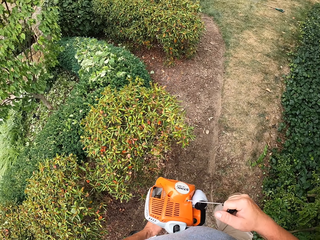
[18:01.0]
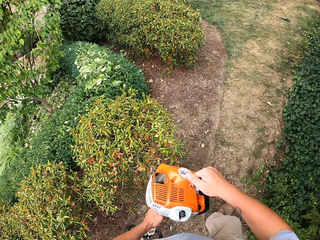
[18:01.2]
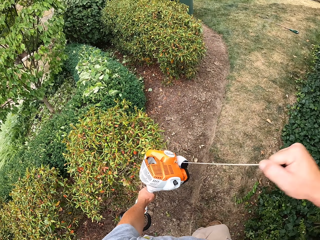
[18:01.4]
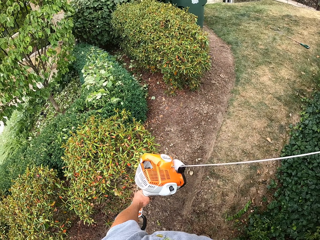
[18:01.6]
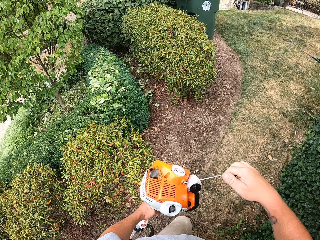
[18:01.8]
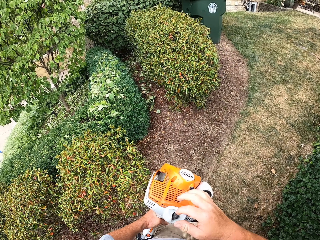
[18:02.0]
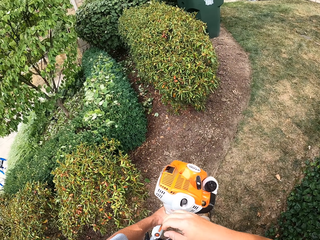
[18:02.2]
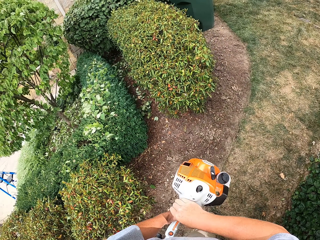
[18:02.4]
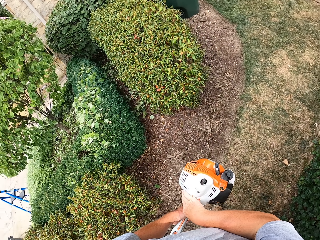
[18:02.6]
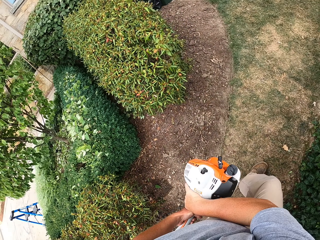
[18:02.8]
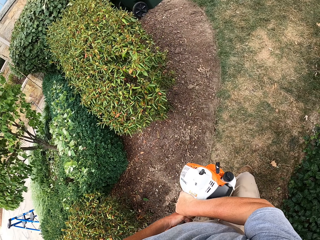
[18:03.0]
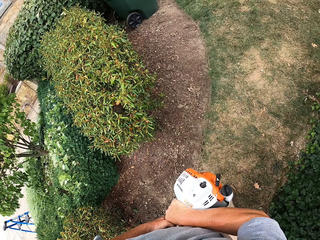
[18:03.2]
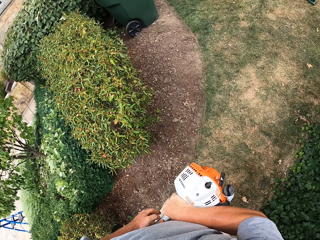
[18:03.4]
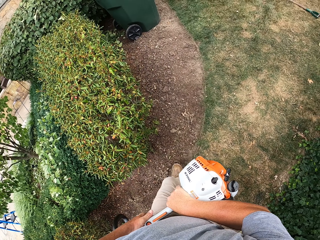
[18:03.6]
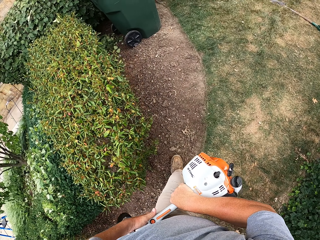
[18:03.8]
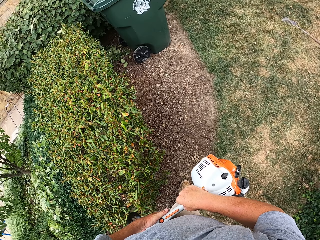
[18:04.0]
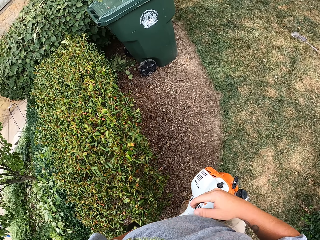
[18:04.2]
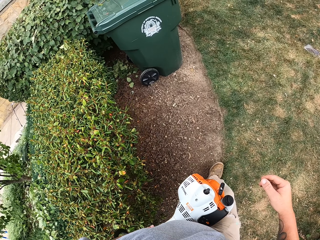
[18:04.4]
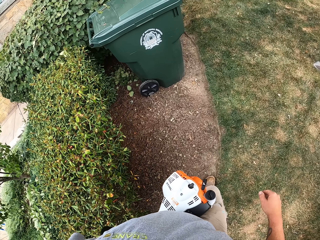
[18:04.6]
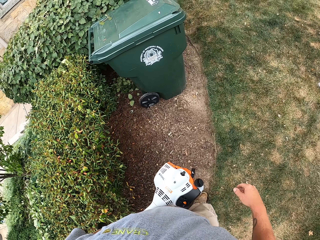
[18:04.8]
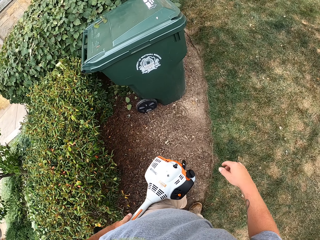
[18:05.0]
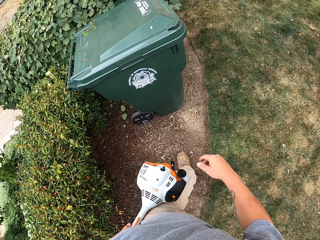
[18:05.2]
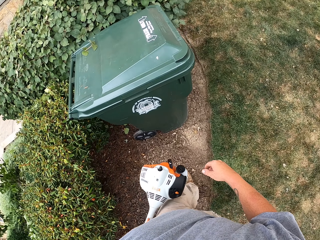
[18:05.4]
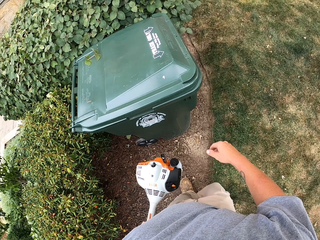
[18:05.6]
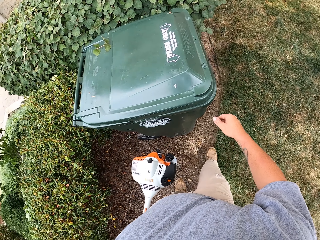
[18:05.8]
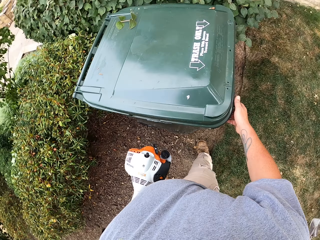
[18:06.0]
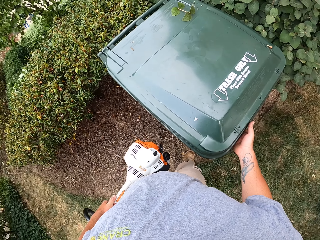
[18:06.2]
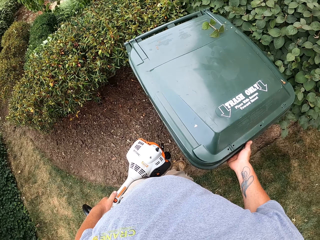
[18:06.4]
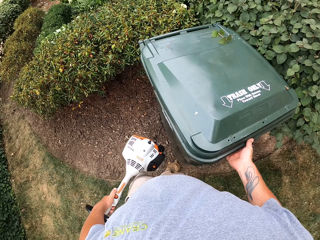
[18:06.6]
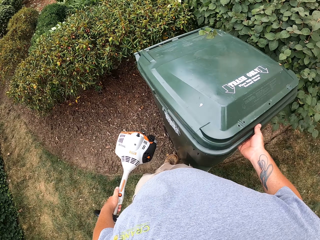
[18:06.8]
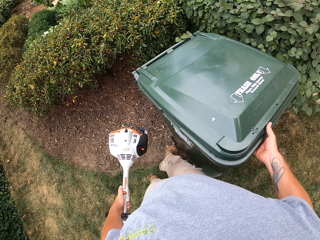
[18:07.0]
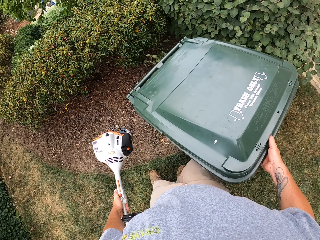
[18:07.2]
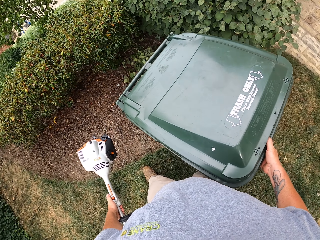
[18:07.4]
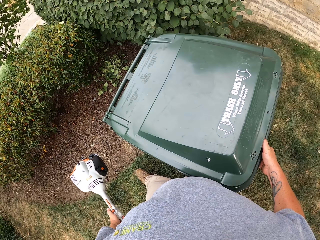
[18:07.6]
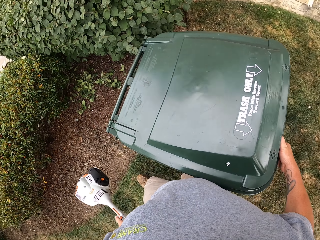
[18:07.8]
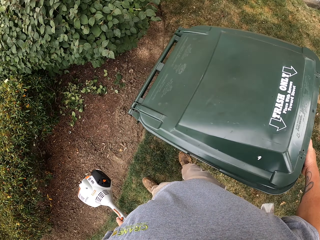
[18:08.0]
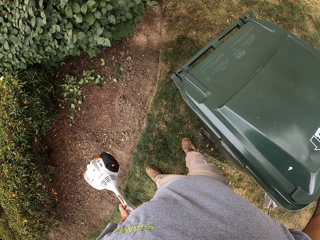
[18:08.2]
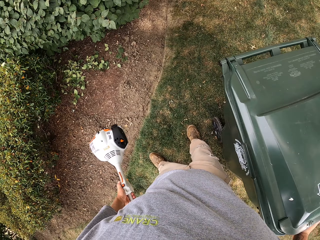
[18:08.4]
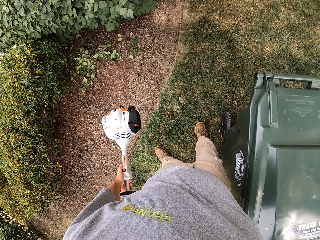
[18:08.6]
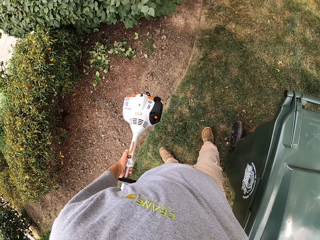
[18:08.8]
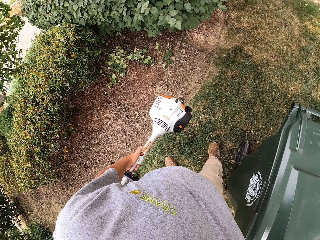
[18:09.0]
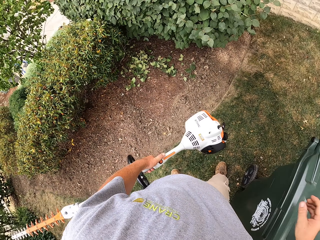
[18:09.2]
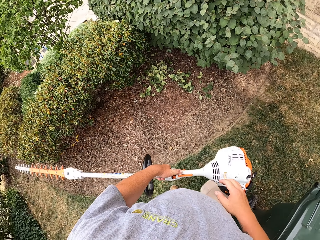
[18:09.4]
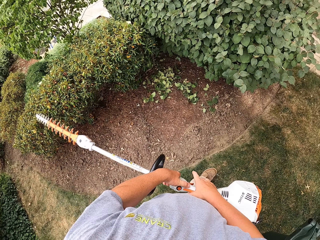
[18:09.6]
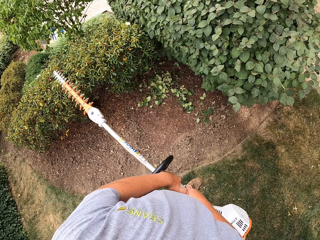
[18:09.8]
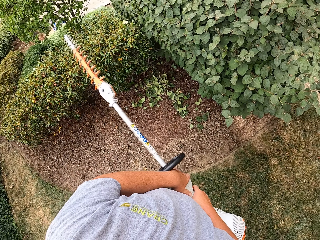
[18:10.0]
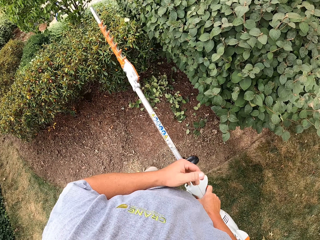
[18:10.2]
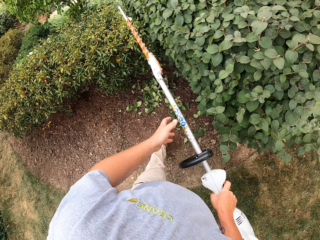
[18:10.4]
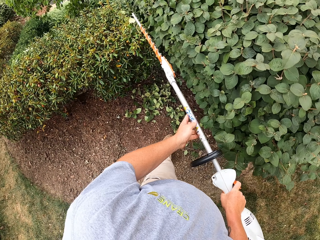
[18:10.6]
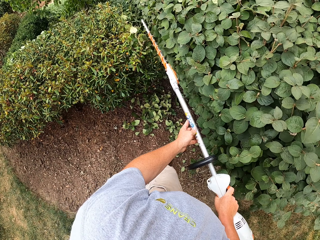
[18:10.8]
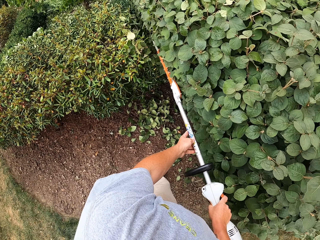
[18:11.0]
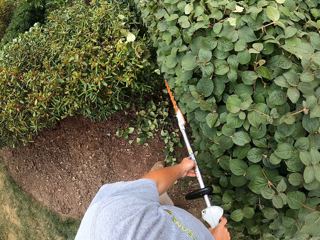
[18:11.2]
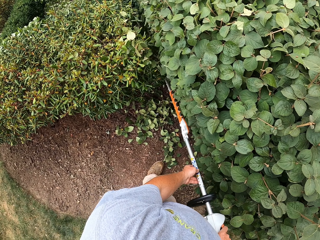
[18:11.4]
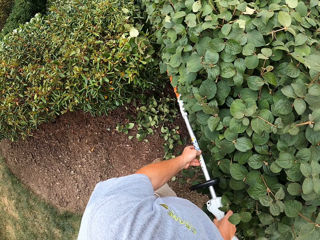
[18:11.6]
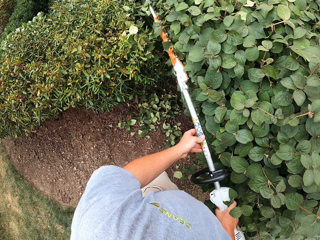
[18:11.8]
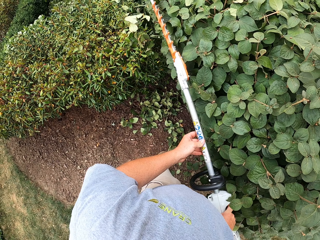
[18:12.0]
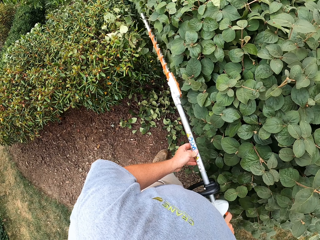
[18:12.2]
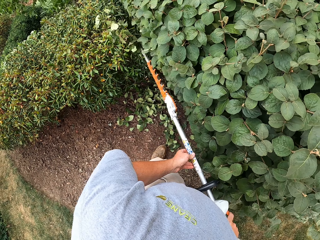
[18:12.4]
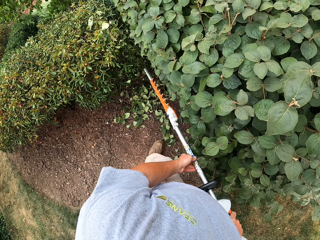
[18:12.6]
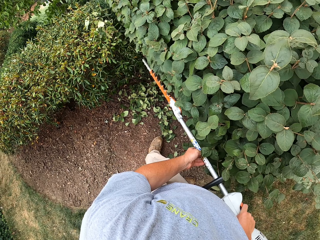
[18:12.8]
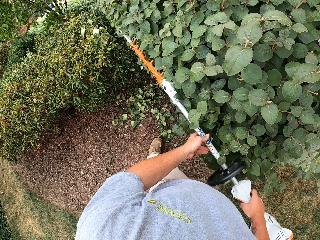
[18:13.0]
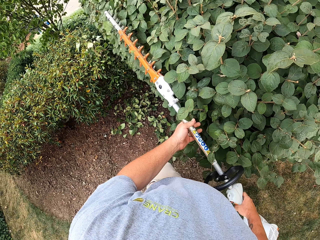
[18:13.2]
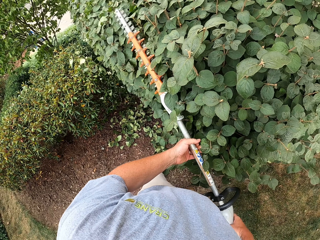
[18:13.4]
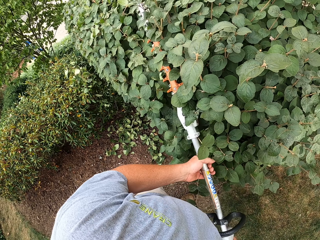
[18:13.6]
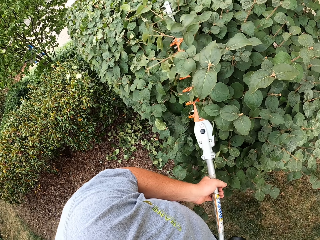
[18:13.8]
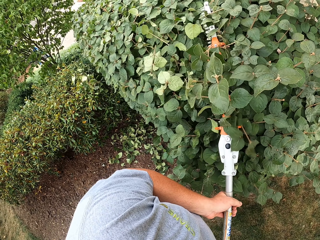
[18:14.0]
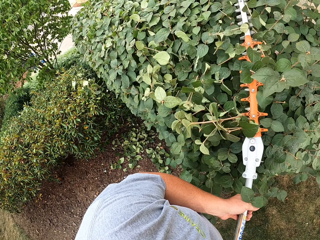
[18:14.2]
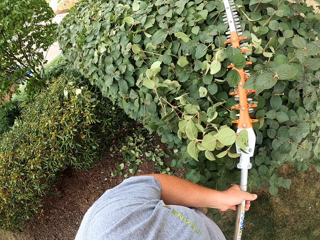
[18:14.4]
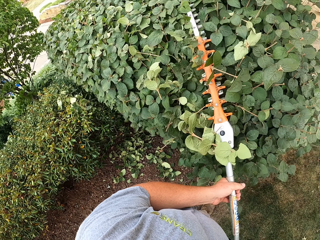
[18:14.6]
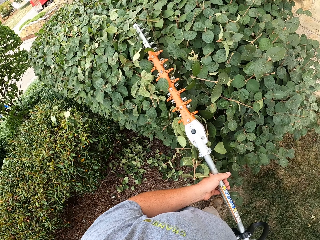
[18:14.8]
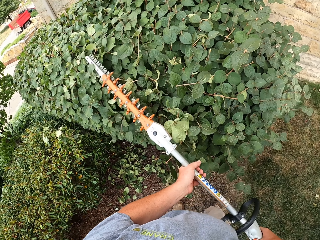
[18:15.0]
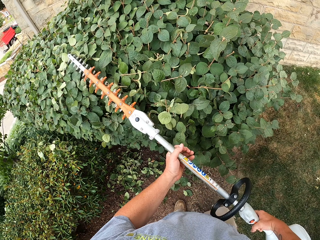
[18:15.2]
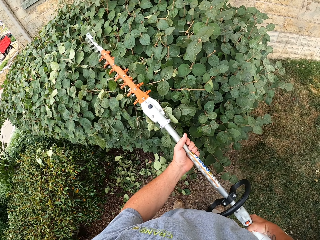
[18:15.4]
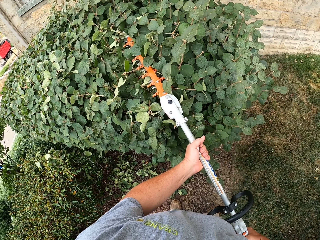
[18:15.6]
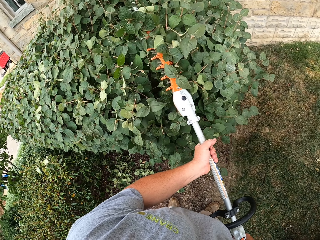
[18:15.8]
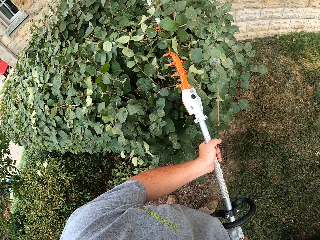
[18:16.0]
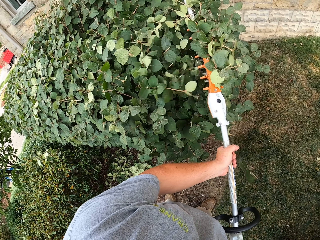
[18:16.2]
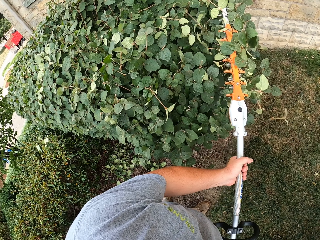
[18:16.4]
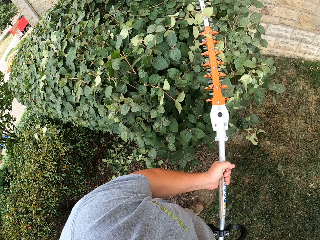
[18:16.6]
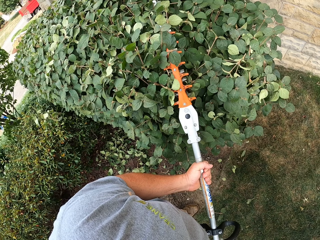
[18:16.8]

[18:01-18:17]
The camera wearer starts the hedge trimmer. They pull the dustbin. They reposition the dustbin. They trim the hedge with the hedge trimmer.

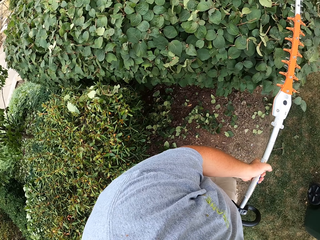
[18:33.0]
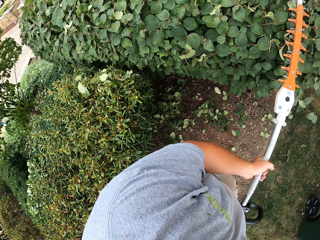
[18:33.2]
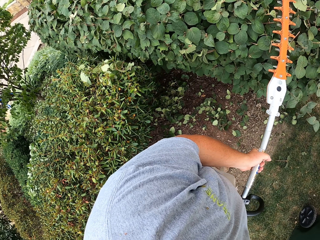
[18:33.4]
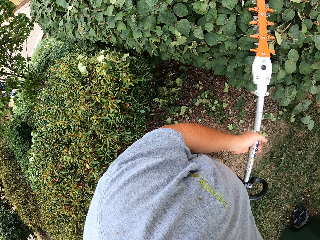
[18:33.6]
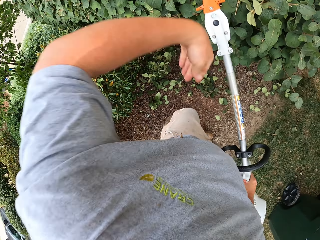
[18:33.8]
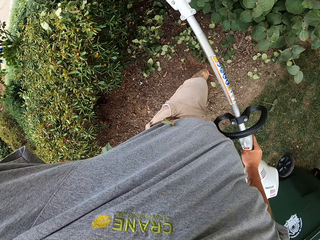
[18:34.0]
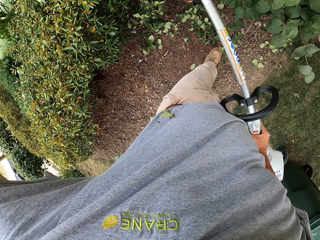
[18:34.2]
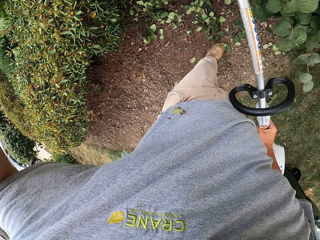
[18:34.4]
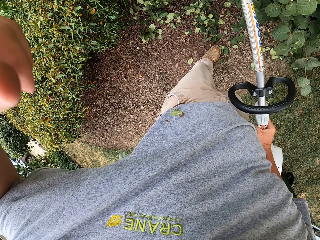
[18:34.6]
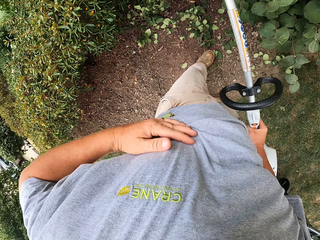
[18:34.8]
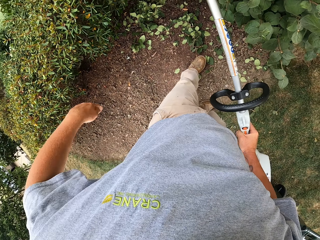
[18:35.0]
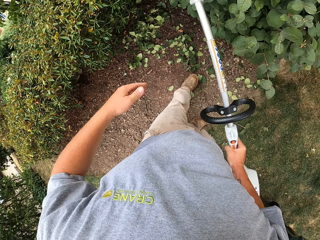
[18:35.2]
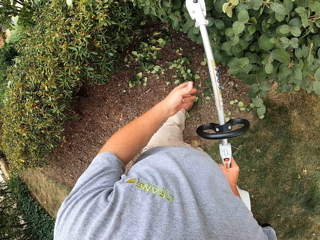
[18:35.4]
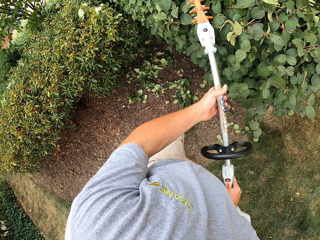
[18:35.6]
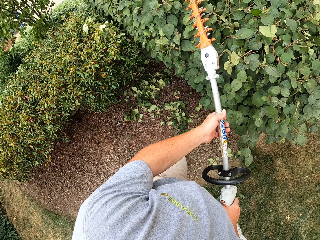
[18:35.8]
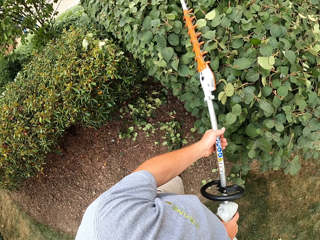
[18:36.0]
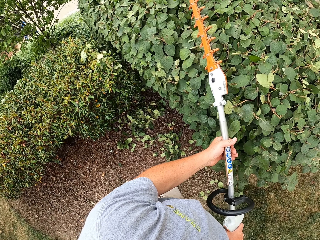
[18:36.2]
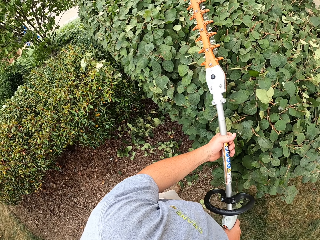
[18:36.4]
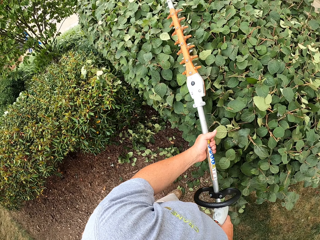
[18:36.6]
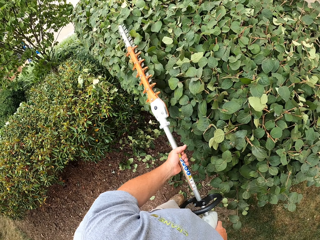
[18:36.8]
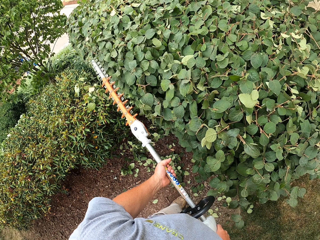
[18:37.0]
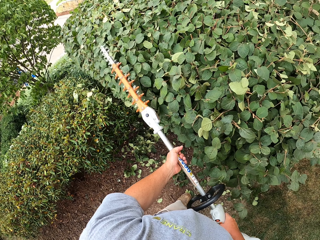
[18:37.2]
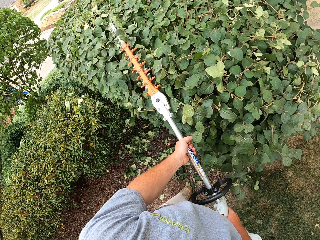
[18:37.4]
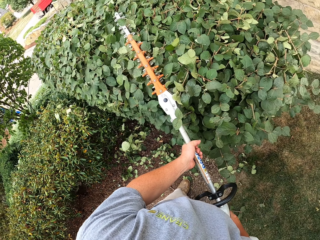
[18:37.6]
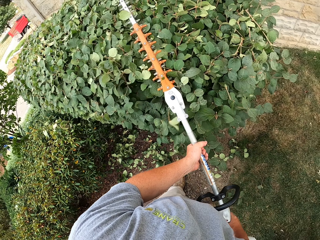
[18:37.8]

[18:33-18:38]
The camera wearer raises the left hand. They trim the shrub with the hedge trimmer.
